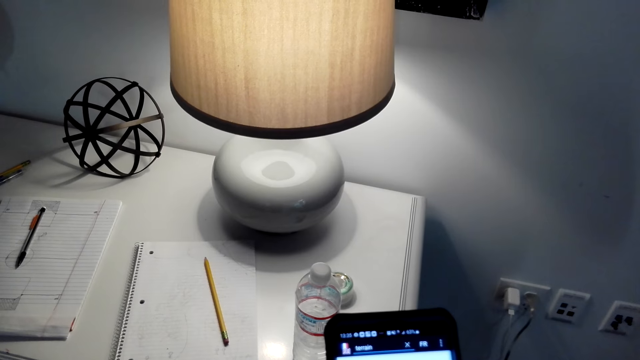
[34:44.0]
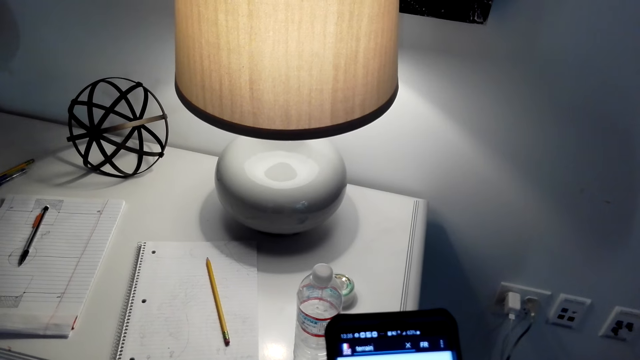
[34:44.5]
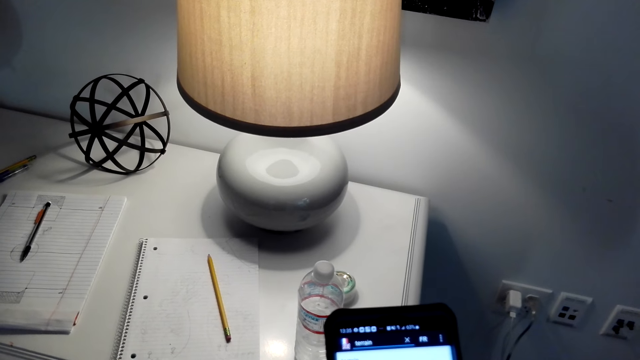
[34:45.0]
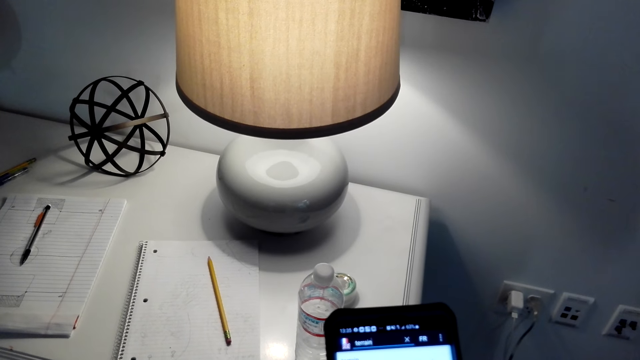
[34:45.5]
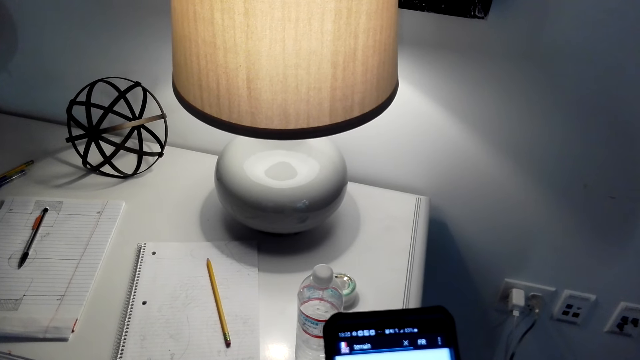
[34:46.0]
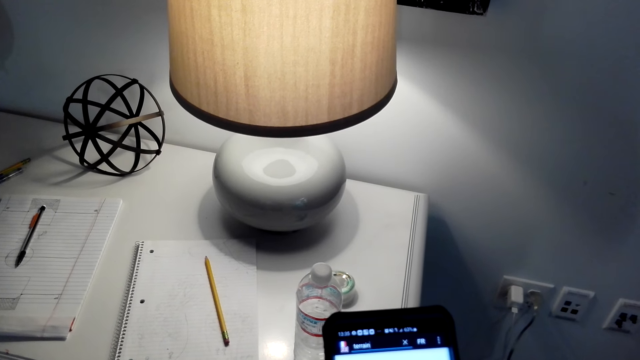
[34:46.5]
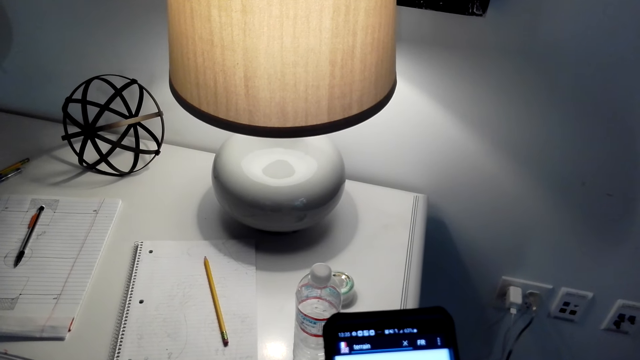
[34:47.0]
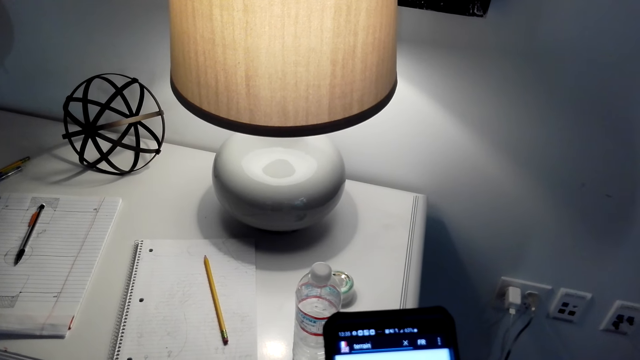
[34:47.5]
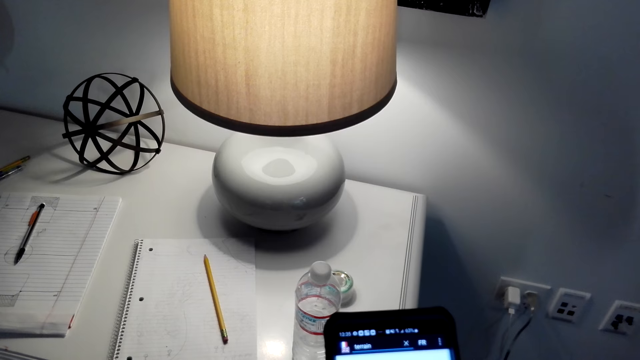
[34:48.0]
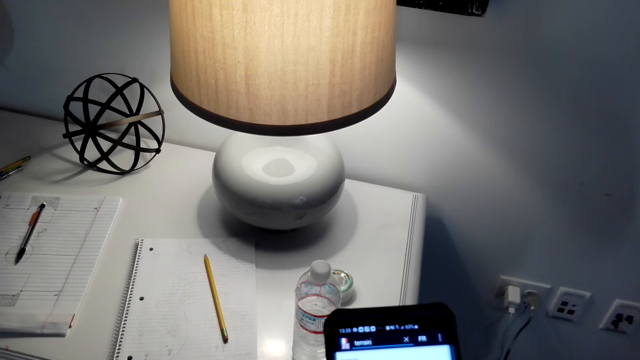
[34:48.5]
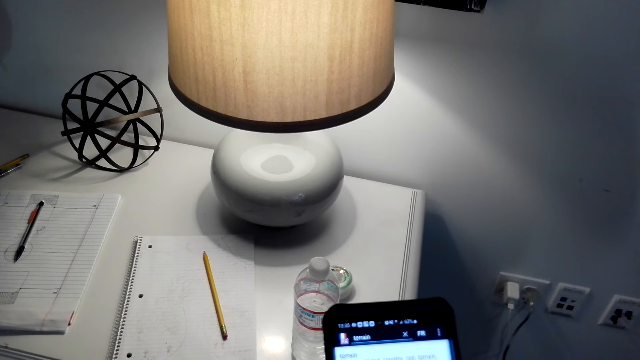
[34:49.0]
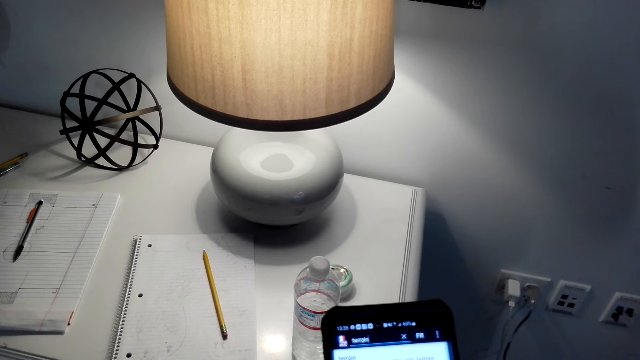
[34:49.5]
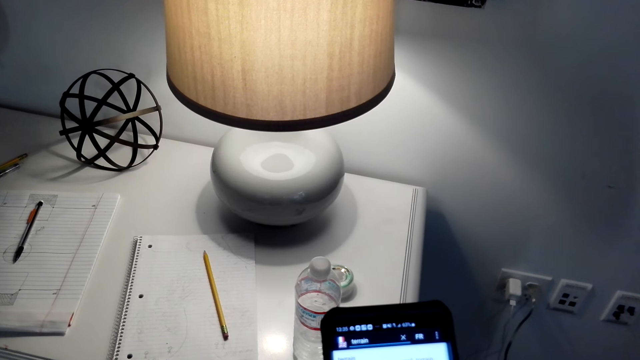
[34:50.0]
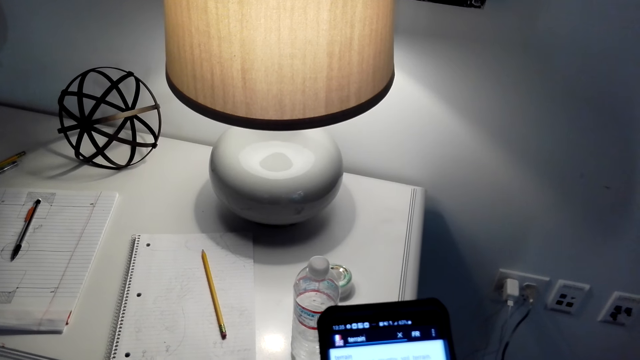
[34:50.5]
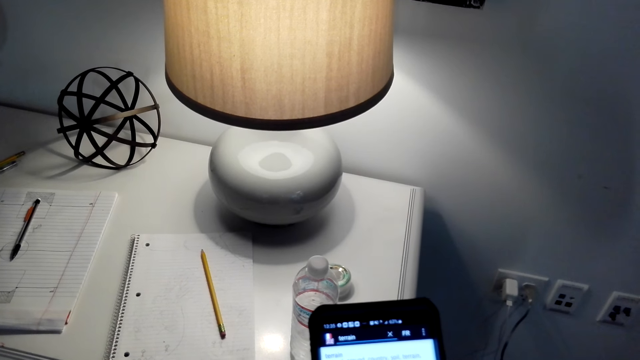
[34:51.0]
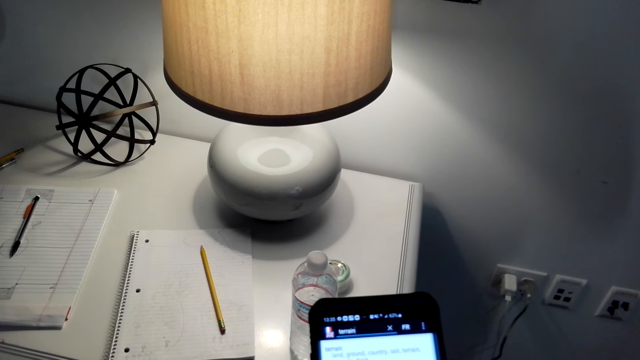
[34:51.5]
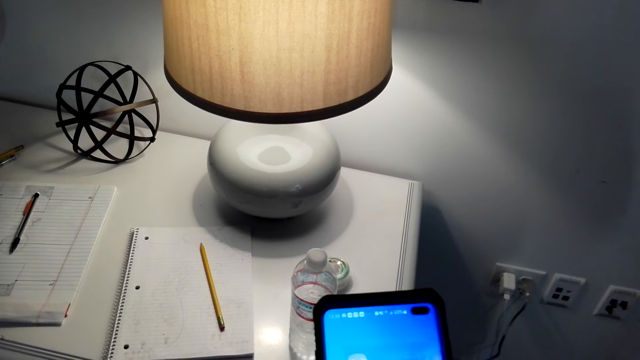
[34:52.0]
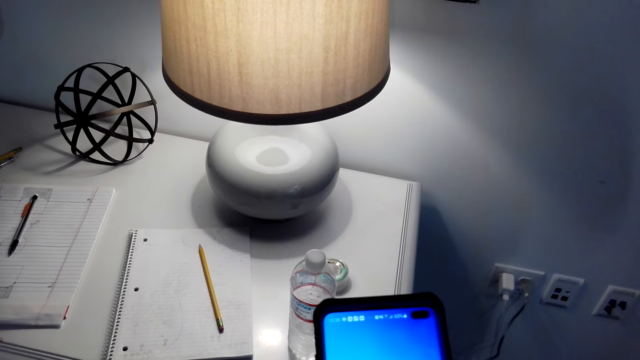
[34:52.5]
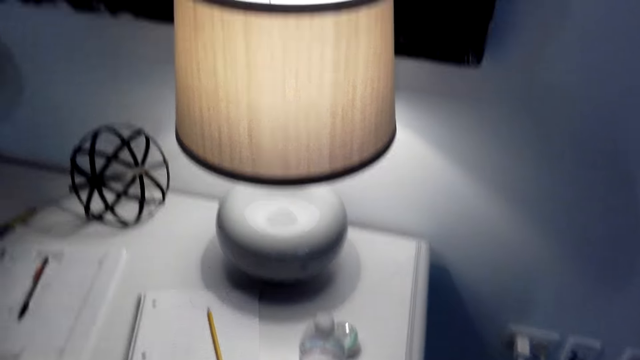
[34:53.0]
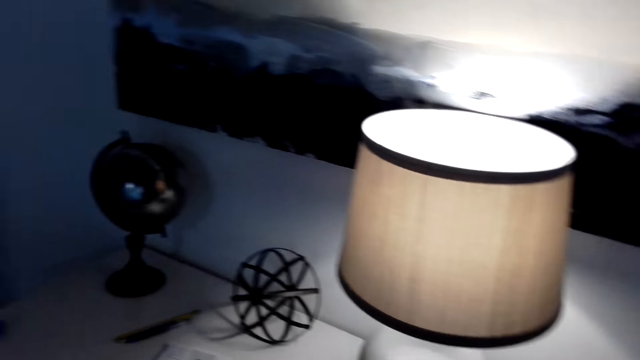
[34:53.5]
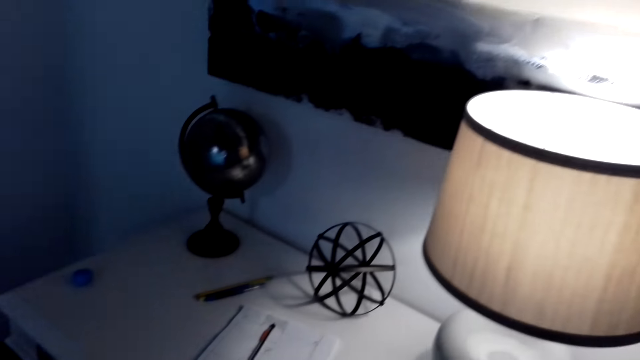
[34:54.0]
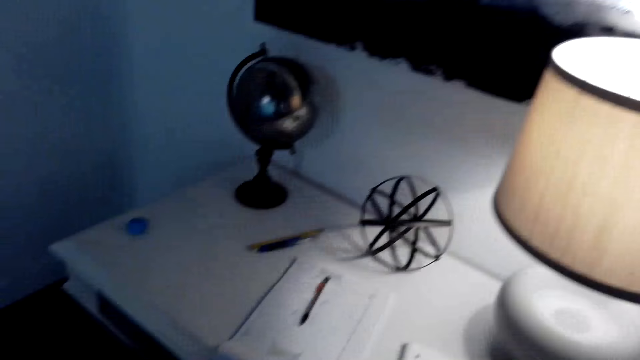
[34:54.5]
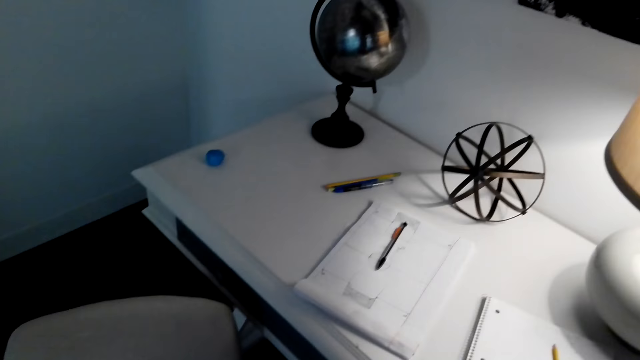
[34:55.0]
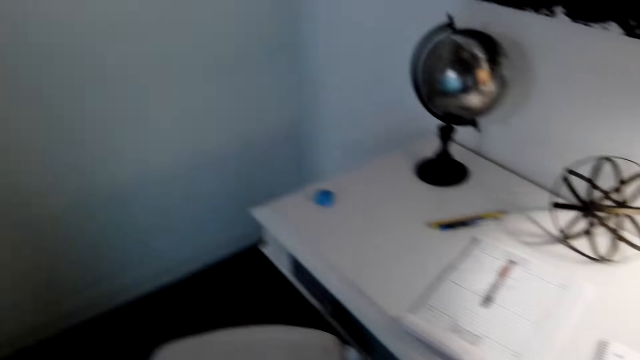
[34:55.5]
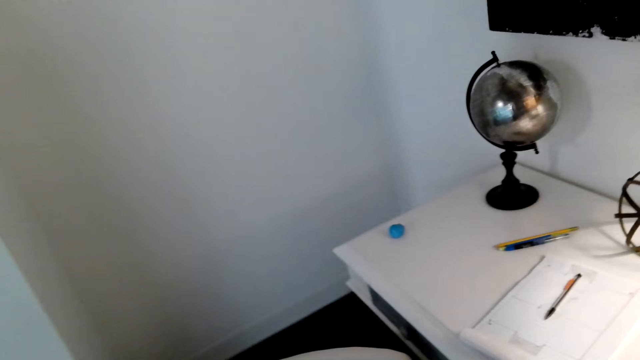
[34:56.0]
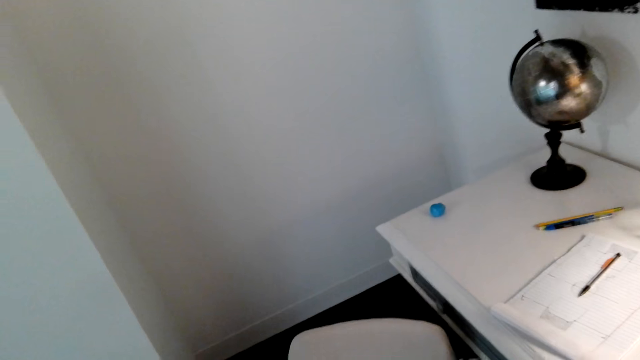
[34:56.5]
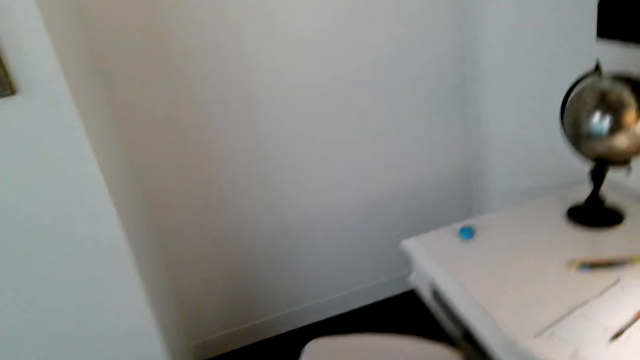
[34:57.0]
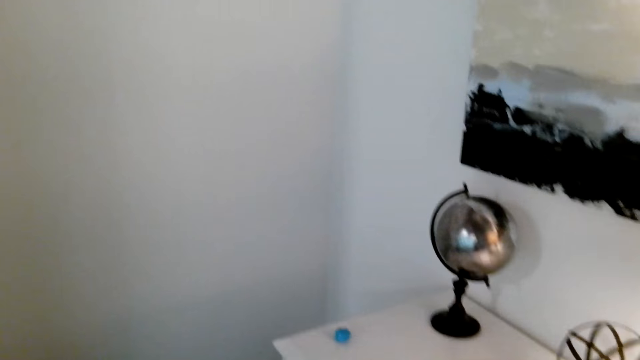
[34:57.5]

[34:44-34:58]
The camera wearer looks around.

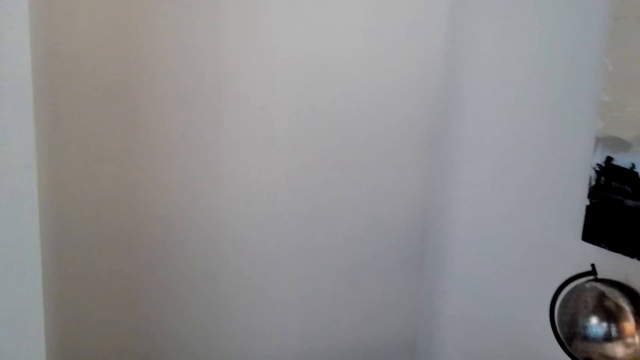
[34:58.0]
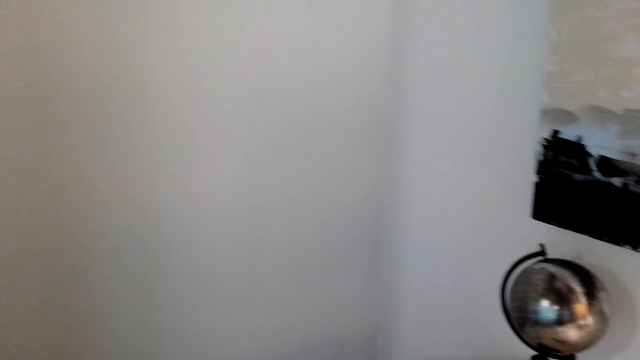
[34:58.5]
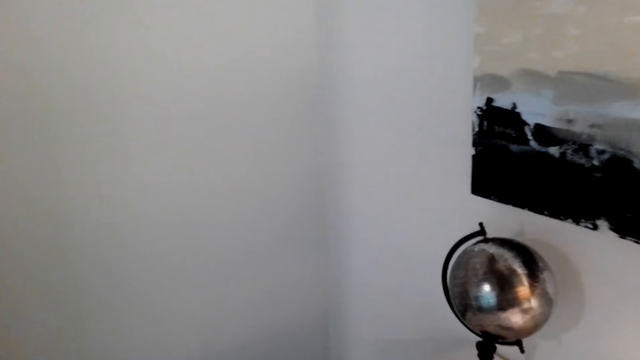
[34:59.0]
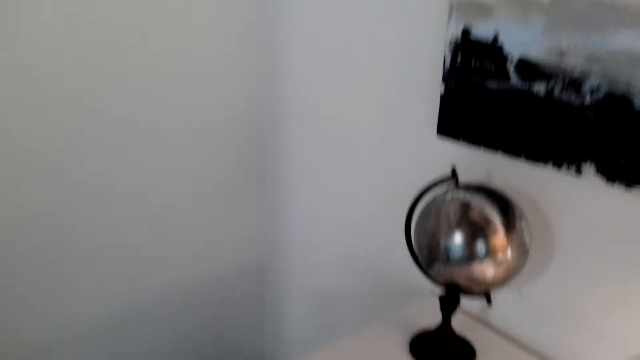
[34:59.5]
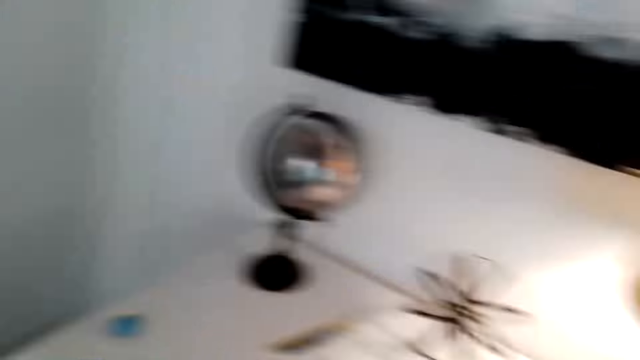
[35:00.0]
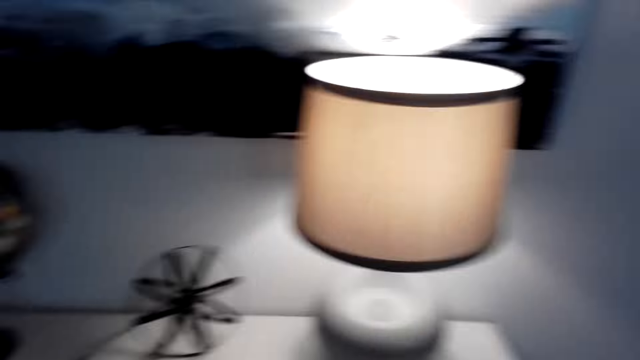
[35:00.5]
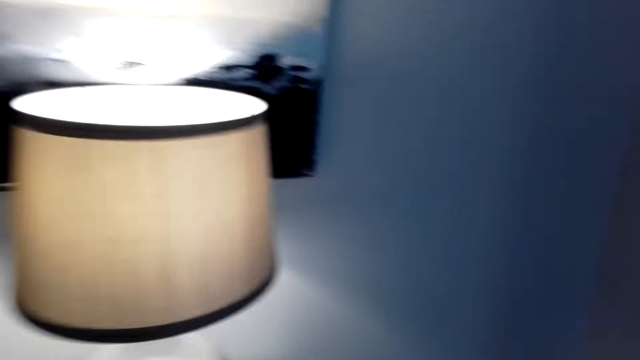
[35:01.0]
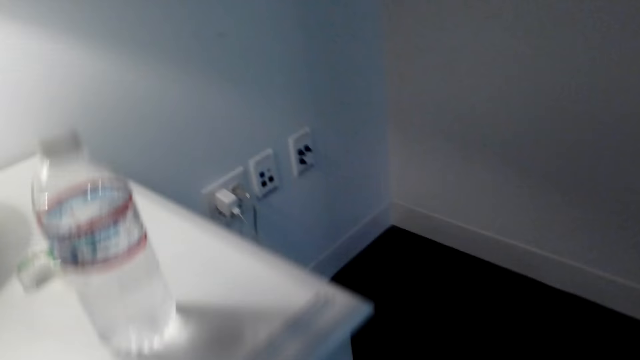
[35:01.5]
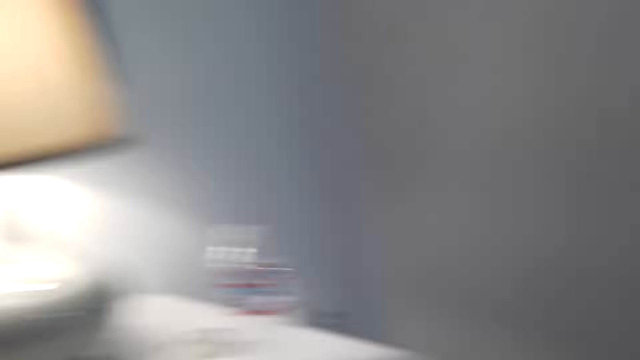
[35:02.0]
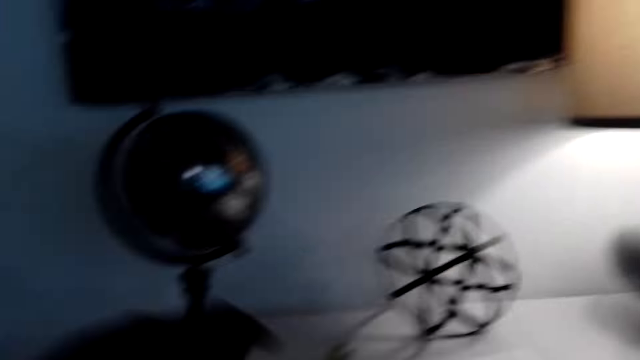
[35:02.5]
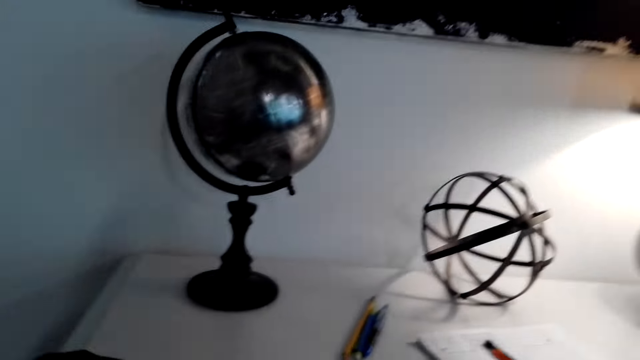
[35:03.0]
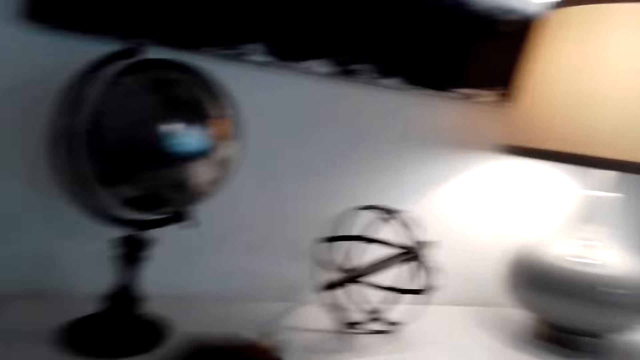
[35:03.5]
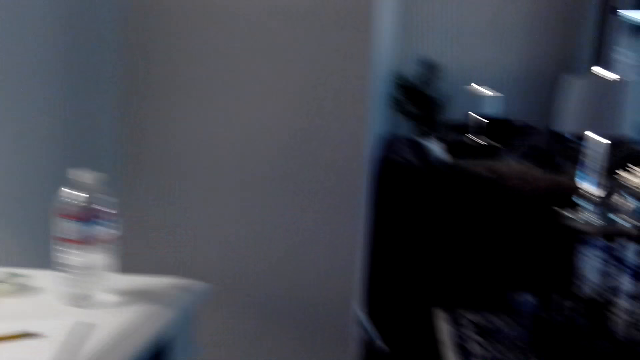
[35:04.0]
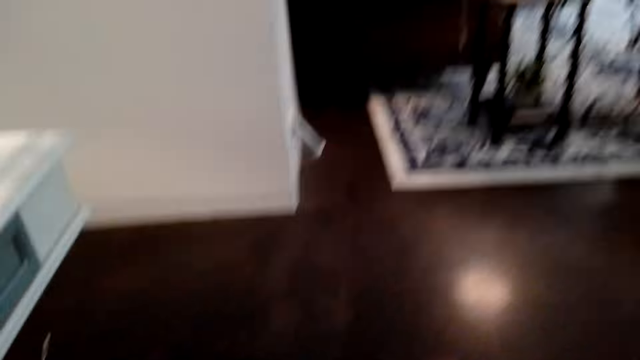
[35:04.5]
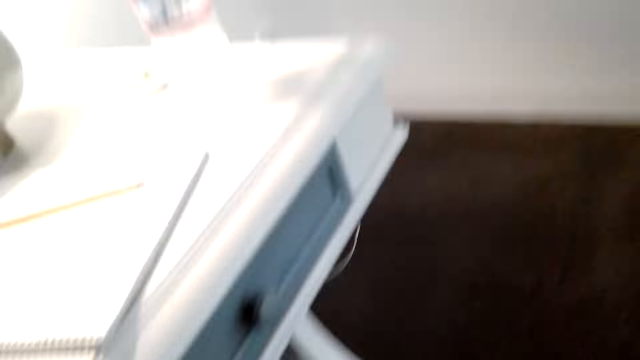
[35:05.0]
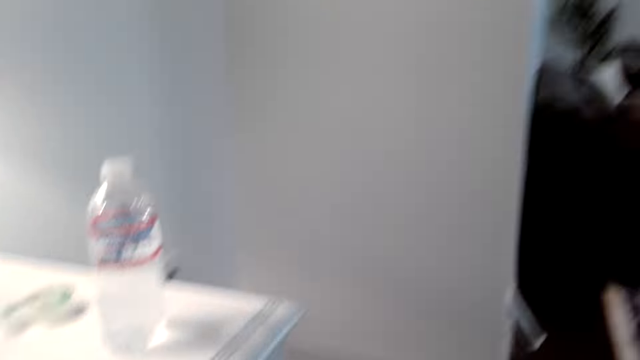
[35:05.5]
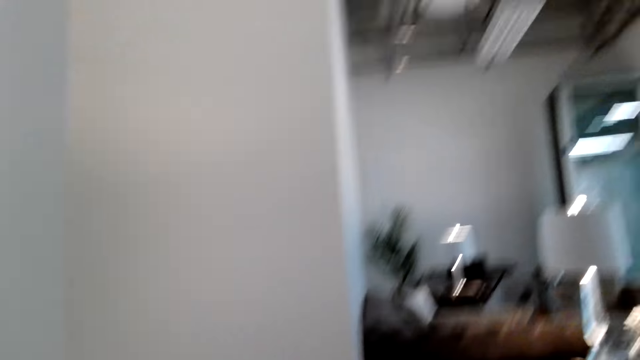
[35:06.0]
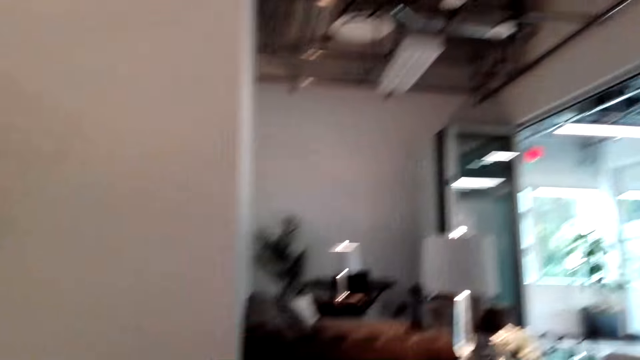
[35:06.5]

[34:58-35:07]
The camera wearer sits on a chair. They look around.
